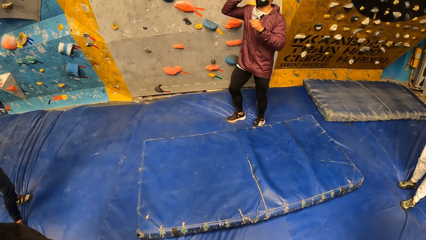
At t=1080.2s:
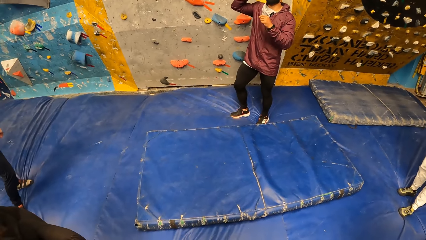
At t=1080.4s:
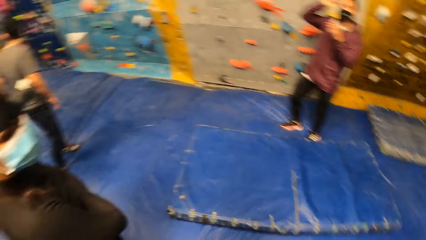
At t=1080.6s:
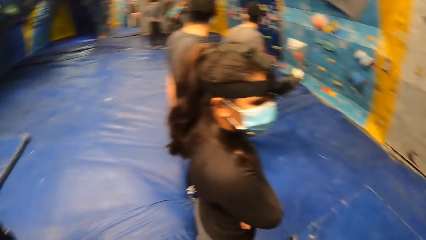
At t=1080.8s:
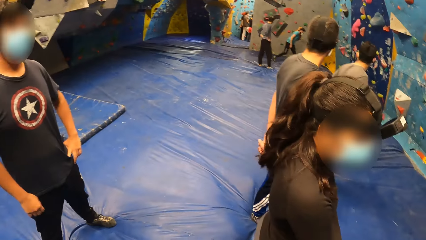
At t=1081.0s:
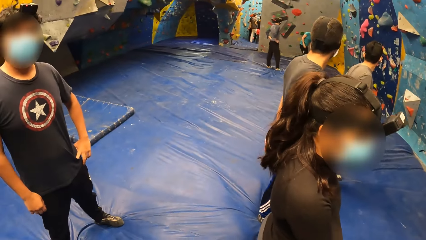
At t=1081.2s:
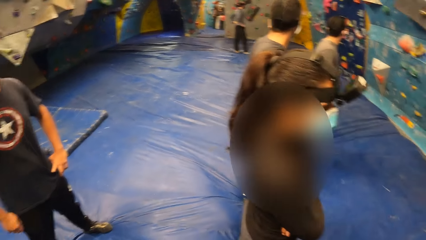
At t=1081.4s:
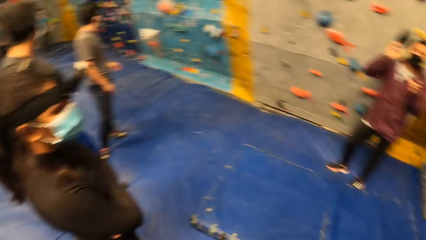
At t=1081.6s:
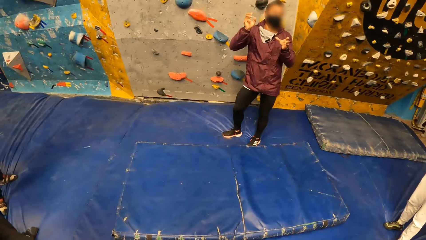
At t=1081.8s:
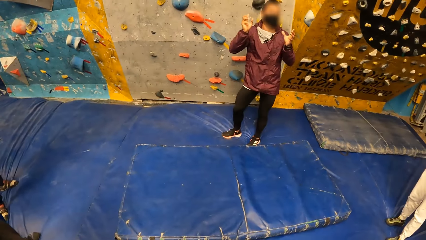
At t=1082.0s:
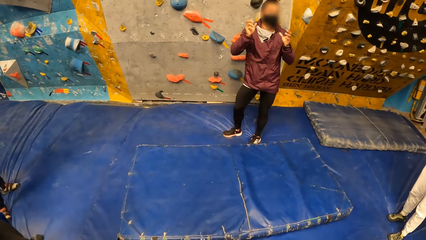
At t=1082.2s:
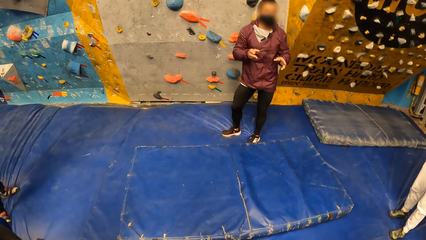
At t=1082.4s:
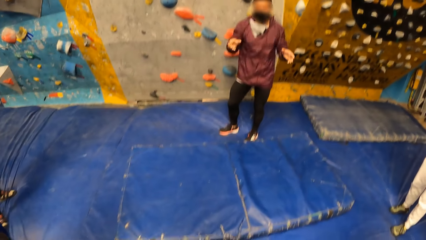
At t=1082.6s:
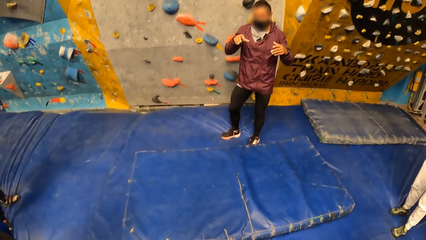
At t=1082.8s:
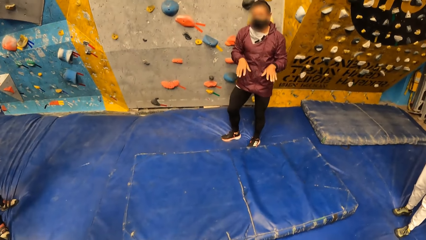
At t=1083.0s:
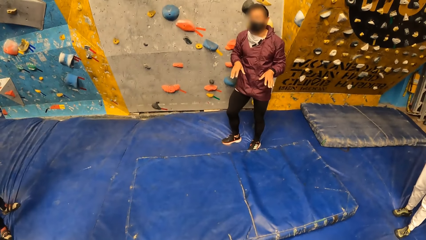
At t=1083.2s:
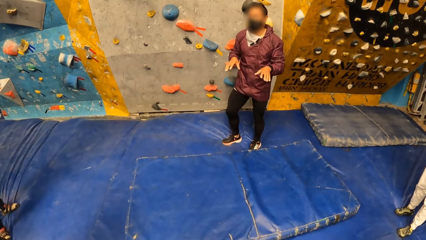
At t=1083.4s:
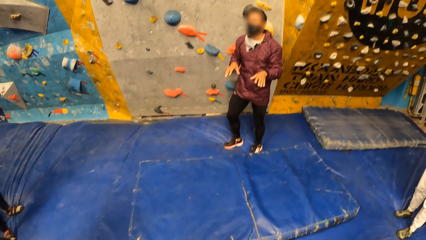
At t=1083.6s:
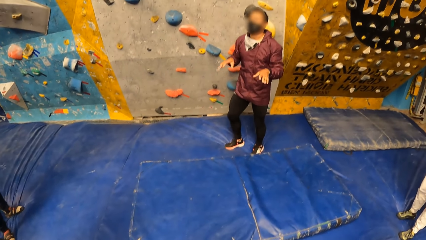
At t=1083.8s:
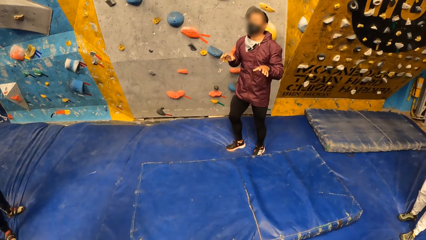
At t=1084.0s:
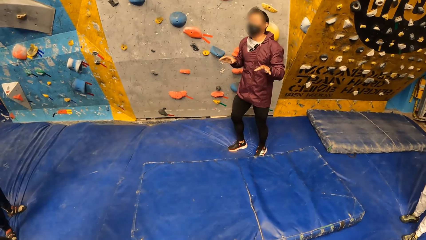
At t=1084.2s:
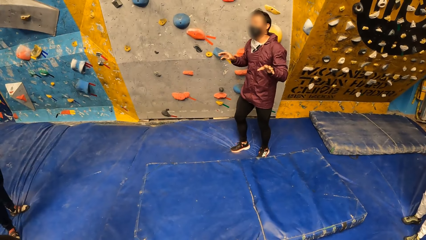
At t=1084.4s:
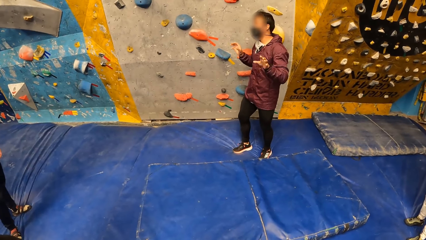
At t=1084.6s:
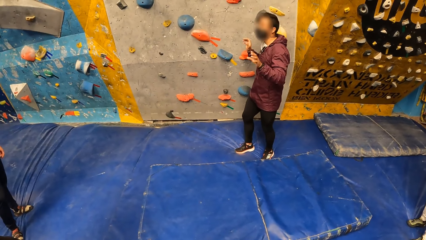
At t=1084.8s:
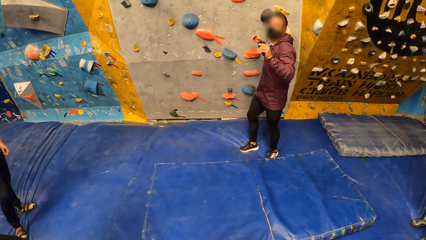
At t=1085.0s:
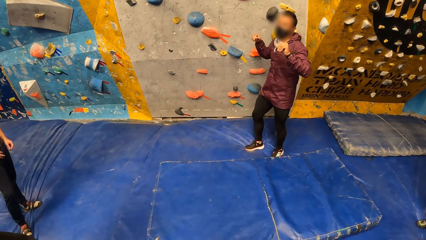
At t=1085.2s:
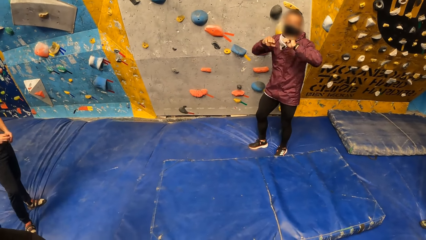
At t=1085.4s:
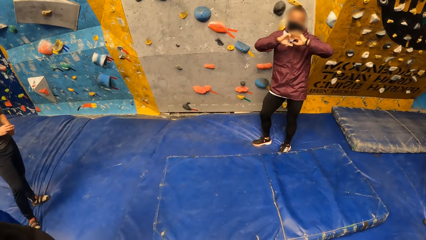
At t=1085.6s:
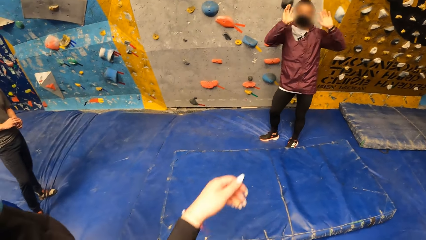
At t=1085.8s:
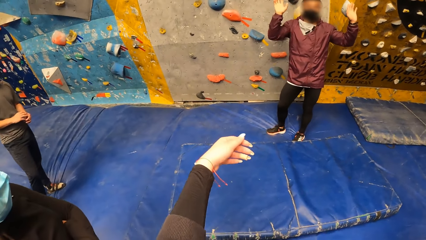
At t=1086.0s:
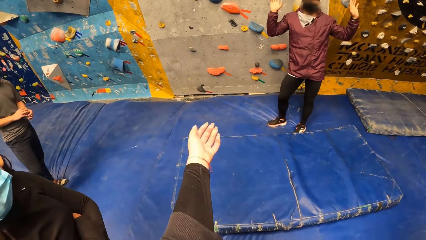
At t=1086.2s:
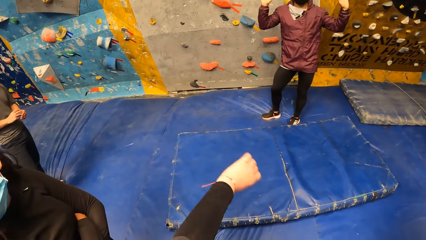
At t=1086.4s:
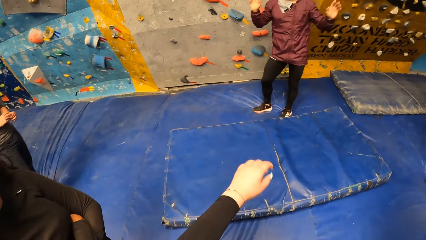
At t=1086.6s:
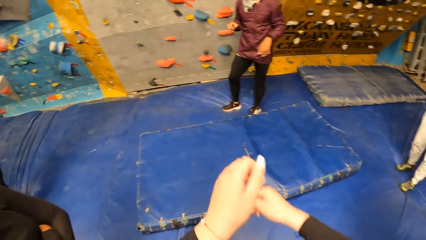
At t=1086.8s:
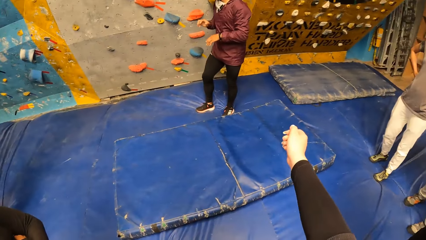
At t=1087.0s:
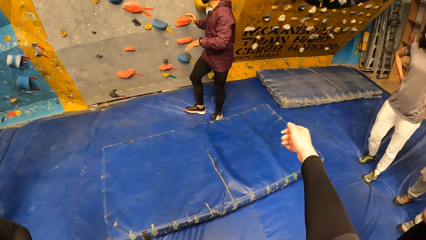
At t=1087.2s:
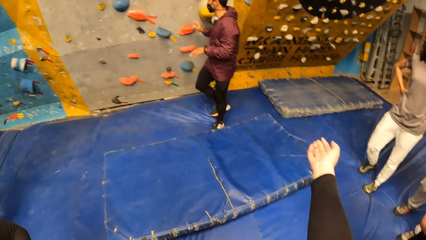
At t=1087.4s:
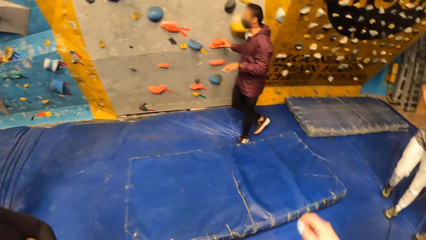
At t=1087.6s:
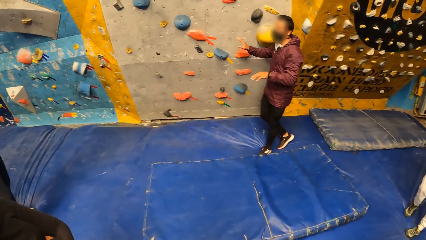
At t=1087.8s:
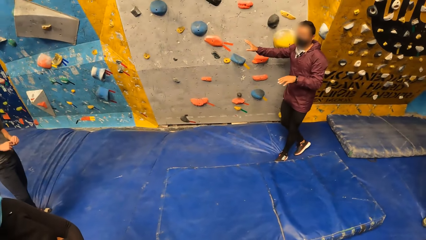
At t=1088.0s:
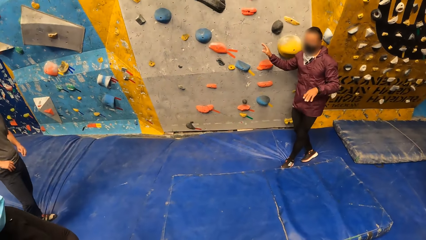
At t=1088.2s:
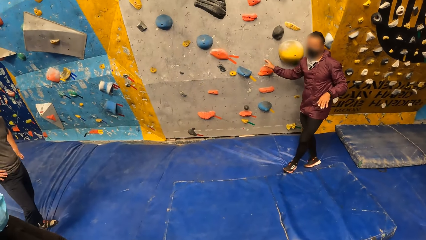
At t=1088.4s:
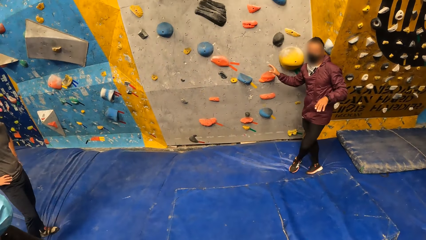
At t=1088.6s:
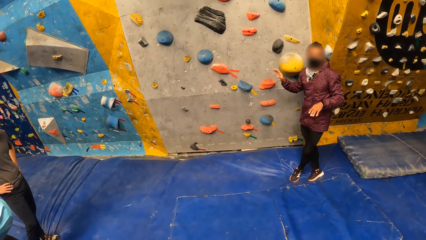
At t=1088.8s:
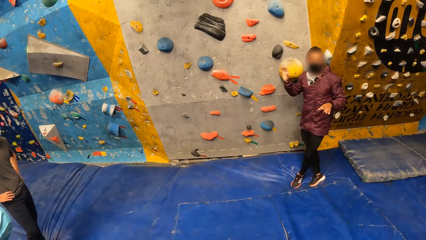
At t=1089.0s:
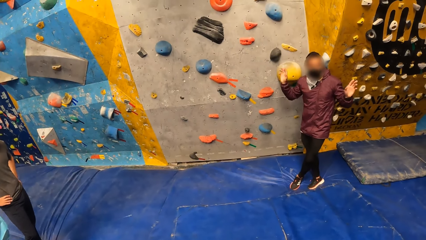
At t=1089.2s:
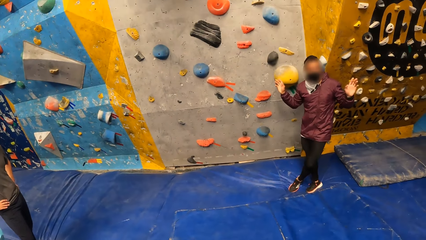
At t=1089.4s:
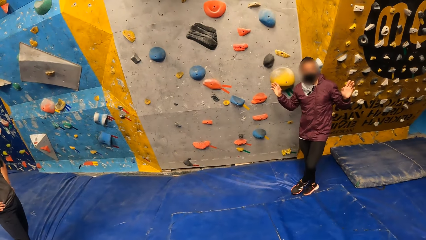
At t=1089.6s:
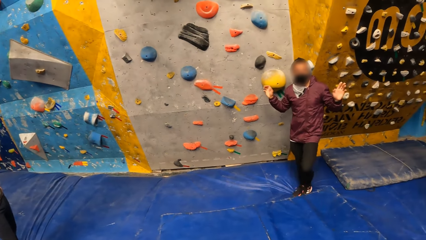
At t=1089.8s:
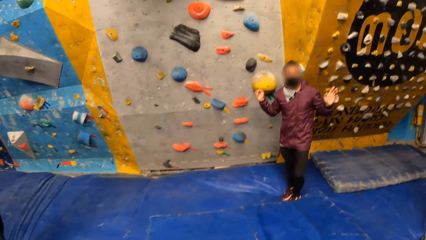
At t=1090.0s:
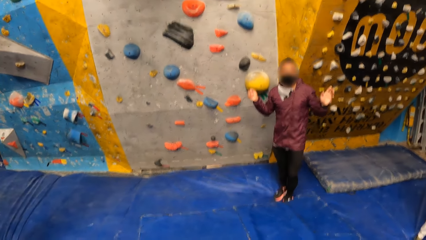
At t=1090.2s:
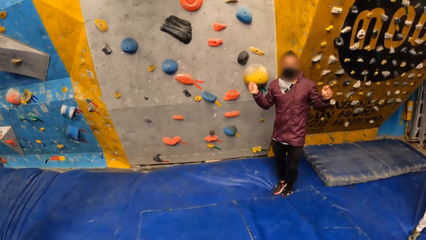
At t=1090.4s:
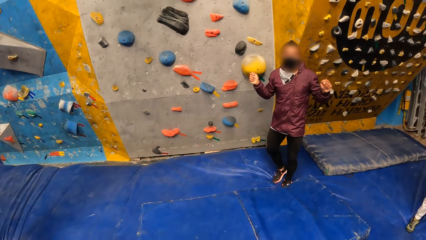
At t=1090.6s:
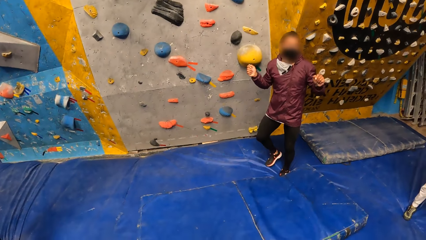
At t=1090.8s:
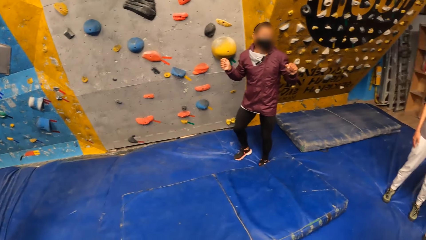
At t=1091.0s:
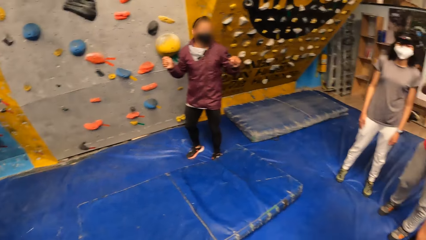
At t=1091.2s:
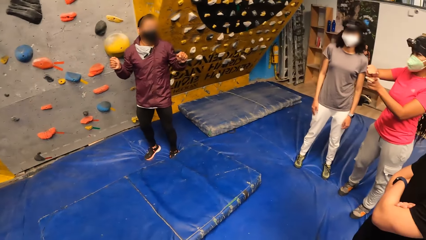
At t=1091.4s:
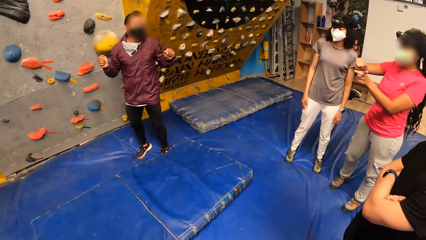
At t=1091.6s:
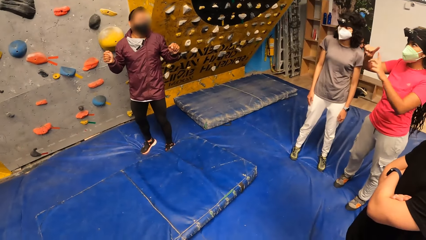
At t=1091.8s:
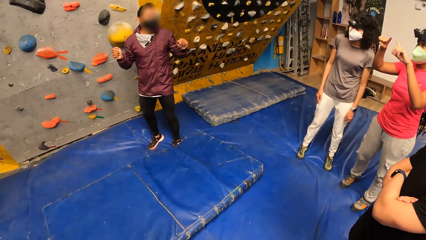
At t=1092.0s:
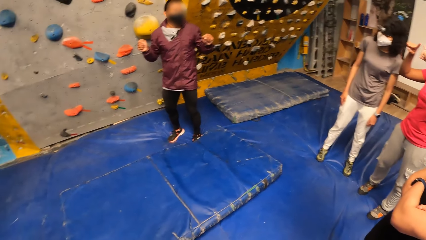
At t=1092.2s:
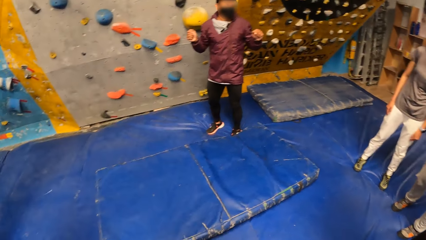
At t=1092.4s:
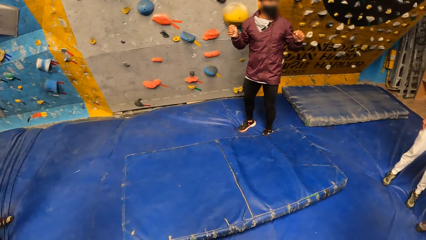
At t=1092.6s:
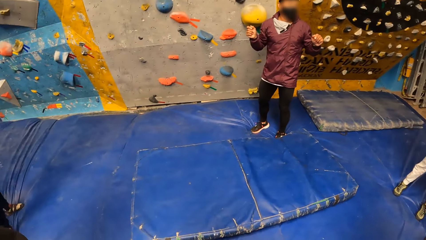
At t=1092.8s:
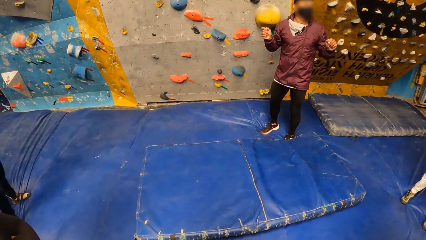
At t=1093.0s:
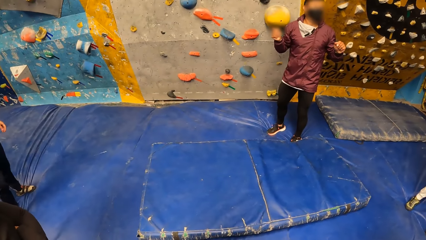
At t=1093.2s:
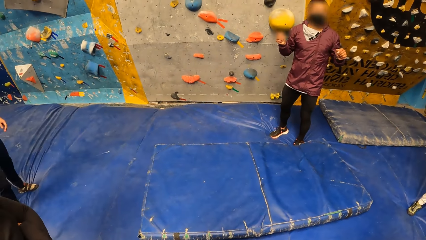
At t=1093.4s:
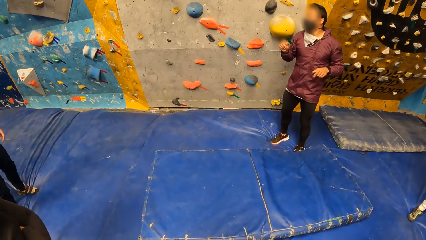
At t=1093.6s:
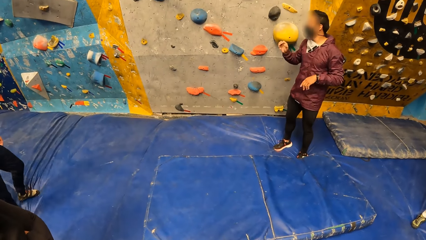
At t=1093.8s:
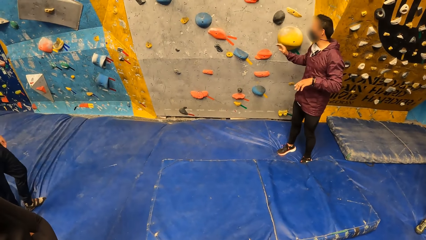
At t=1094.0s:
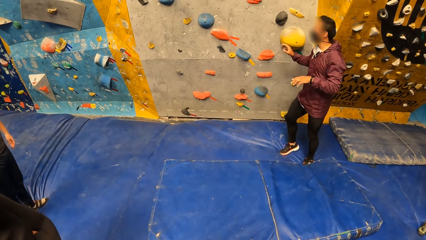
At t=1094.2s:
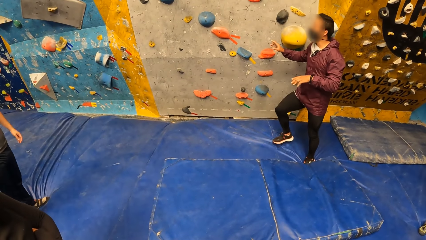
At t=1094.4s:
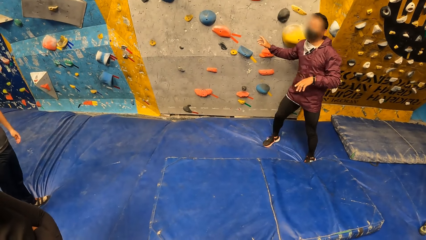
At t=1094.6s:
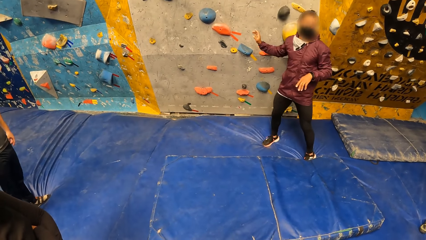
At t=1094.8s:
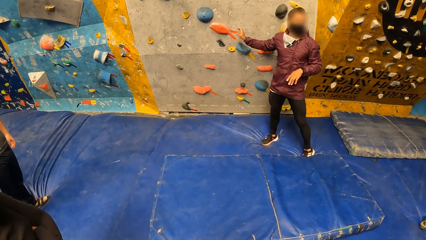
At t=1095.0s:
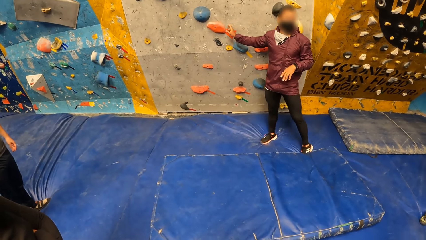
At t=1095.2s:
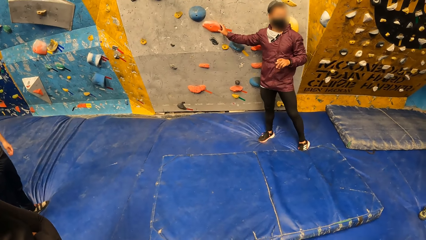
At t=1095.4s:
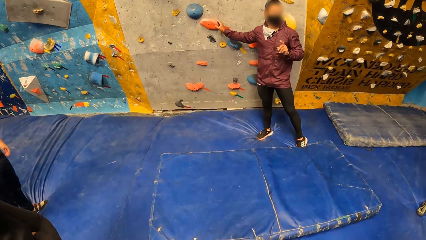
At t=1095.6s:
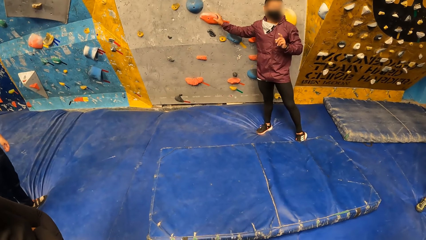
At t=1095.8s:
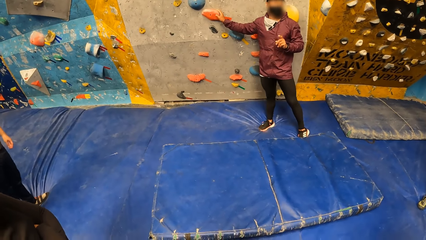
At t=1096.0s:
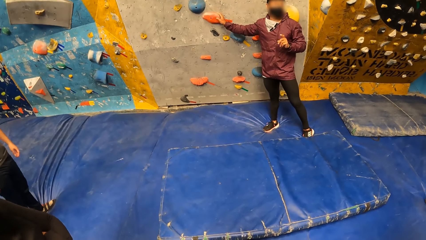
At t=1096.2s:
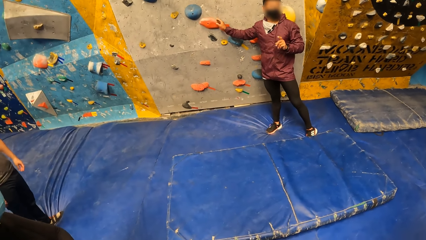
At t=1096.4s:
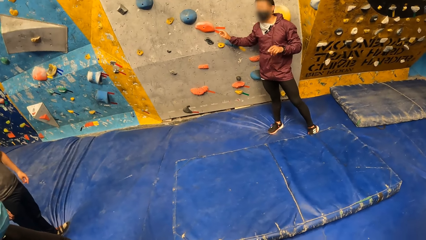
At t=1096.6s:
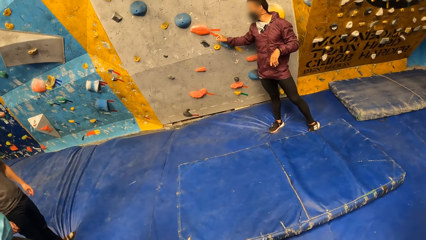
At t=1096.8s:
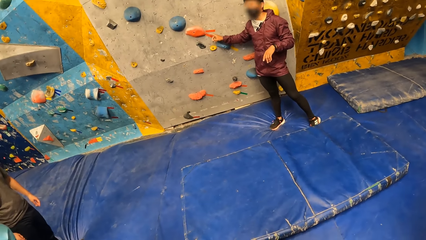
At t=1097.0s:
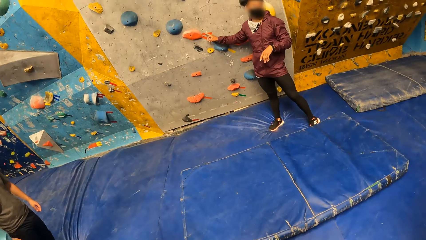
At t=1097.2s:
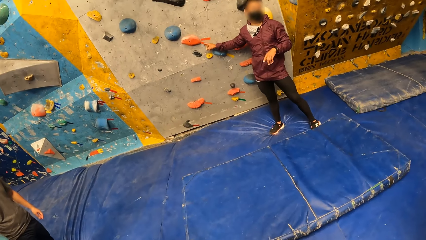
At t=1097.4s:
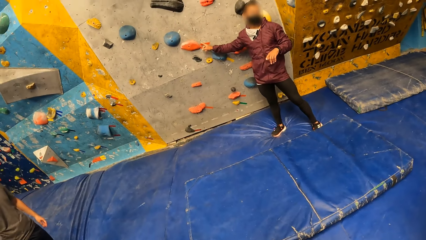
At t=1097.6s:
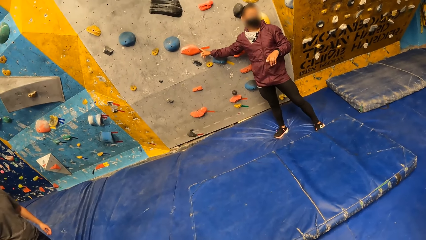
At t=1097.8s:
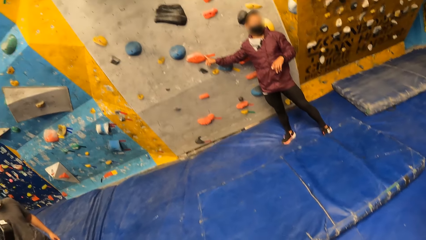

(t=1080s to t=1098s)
The camera wearer looks around. A person talks to the crowd. The camera wearer folds clothes. The person talks to the crowd. The person talks to the crowd again. Another person talks to the first person. The first person talks to the crowd. An instructor taps a foot hold on the wall with his right hand.
